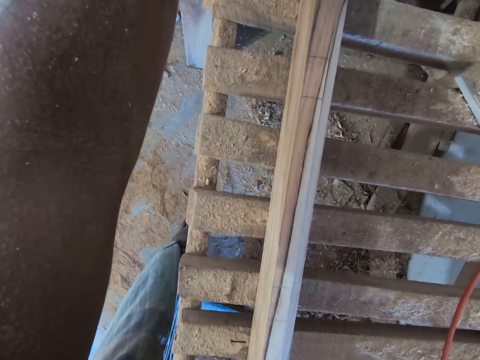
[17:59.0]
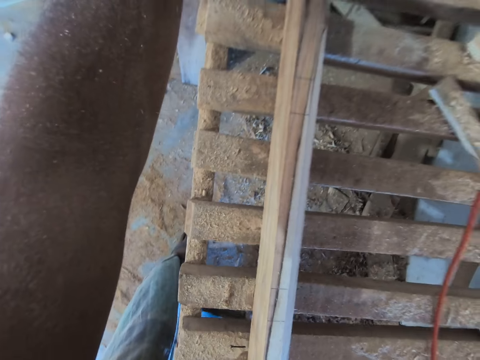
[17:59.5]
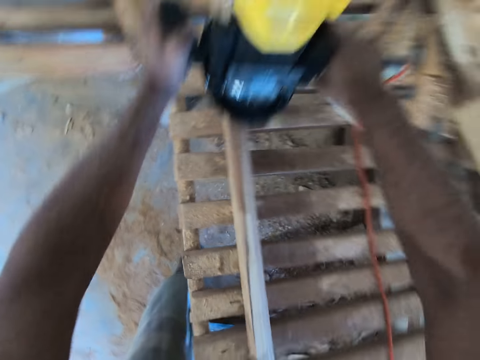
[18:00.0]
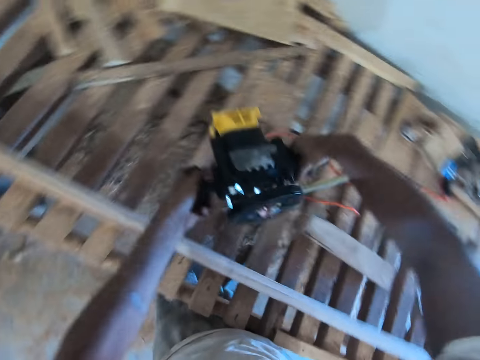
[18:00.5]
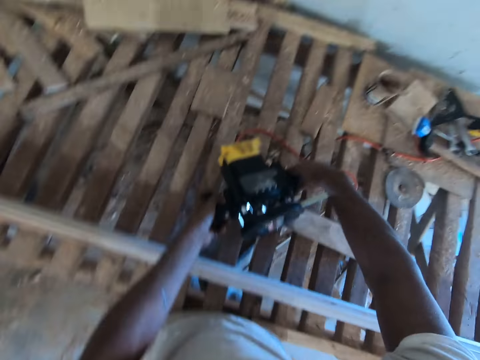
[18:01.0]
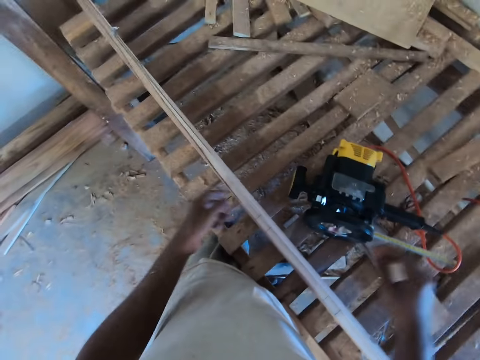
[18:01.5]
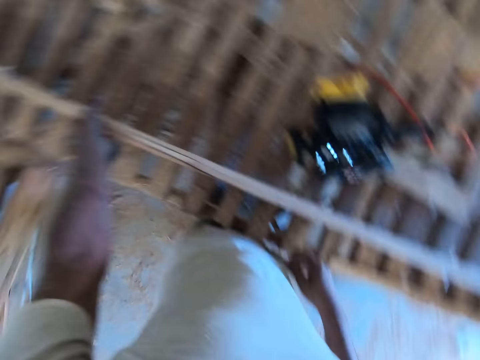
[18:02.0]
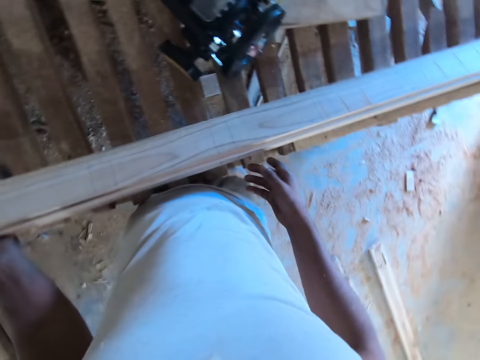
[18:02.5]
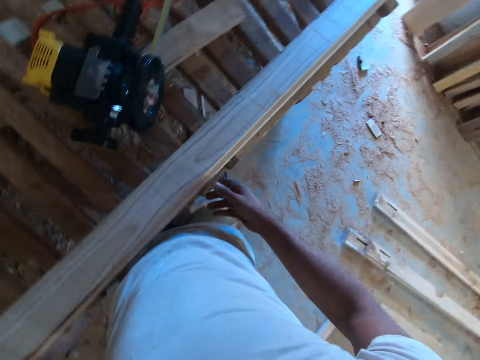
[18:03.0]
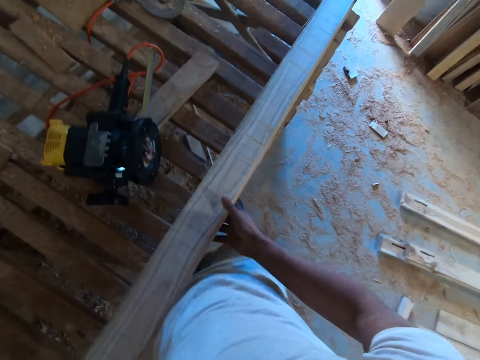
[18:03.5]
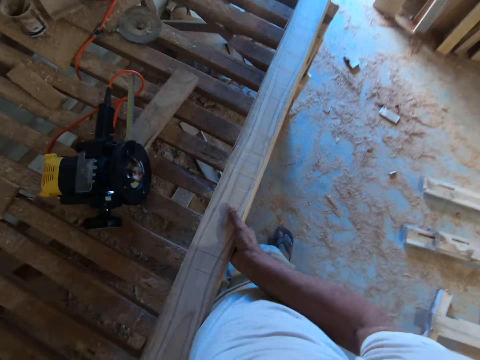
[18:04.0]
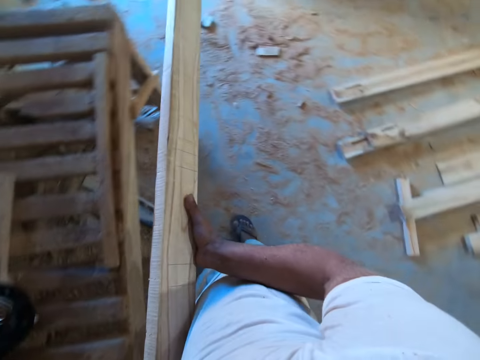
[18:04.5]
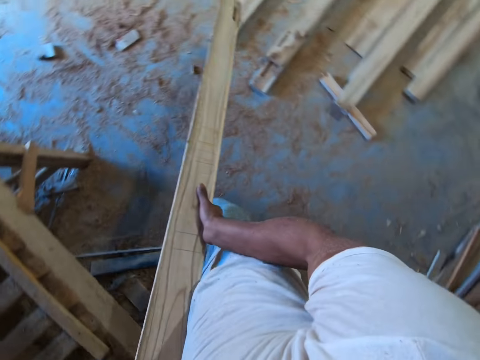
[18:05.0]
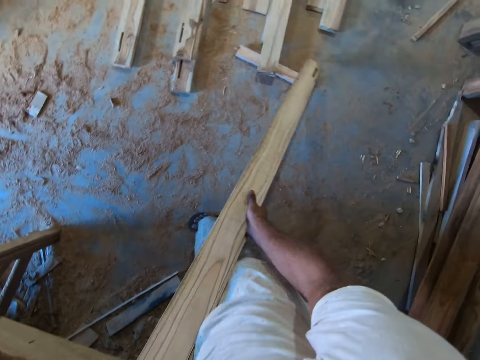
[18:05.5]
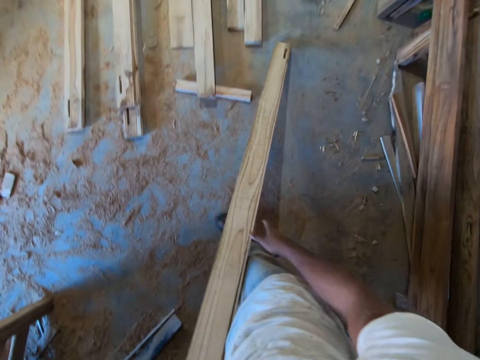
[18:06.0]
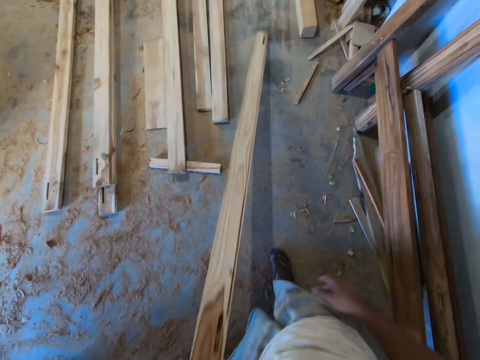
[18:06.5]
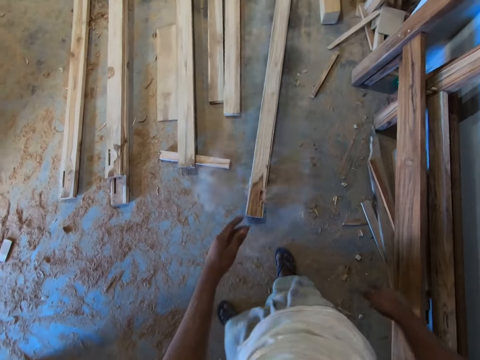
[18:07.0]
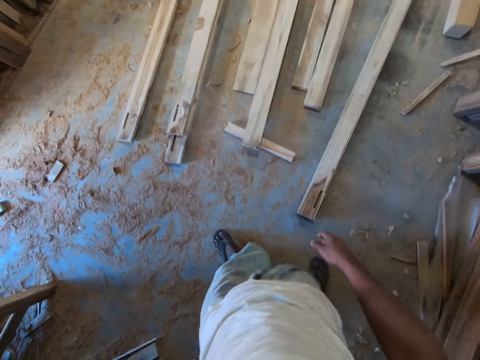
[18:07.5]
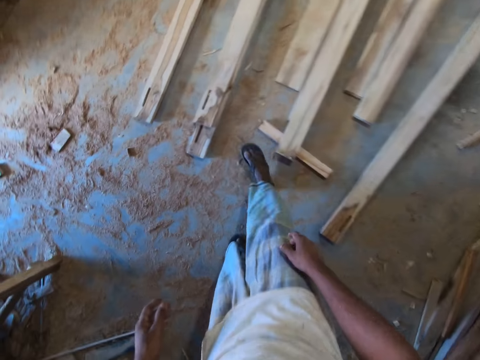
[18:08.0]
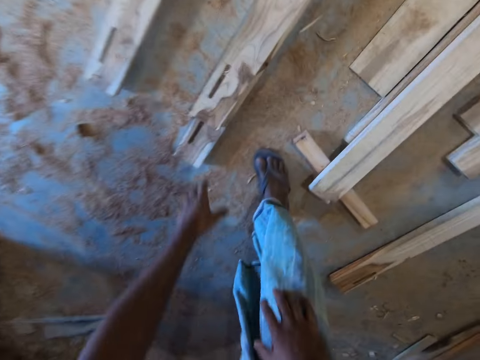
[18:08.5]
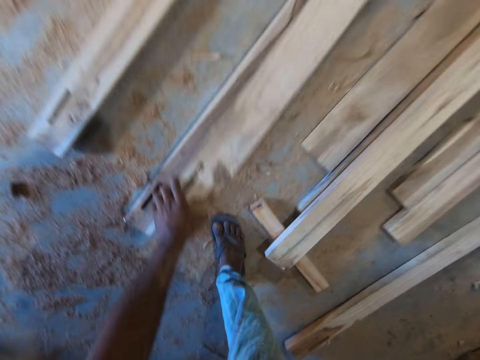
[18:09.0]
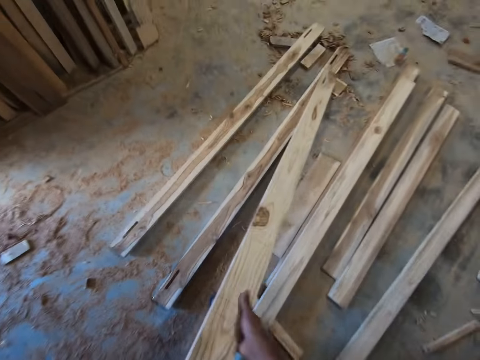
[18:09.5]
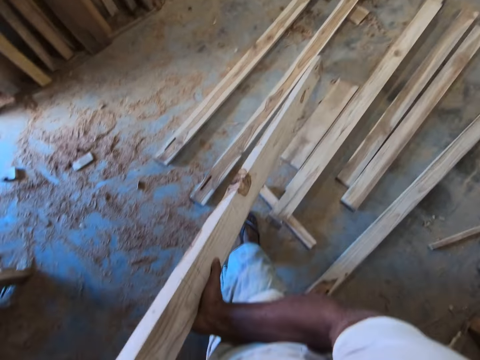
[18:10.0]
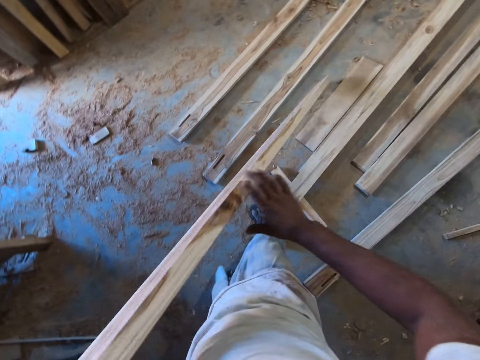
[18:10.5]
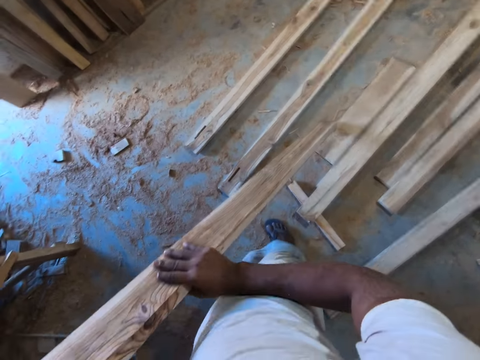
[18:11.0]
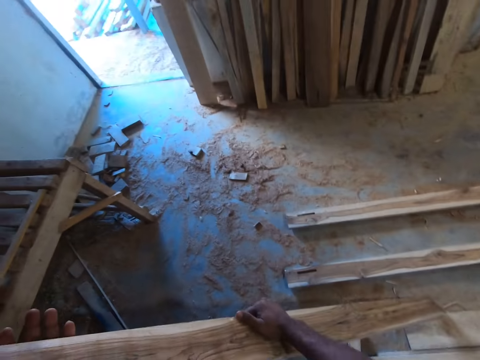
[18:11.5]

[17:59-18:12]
The camera wearer moves the electric smoothening panel or wood trimmer. He drops the wood trimmer in his hands on the table. He moves both hands. He turns the timber or piece of wood. He picks up the piece of wood on the table with both hands. He looks at the timber. He lifts the timber and pushes the timber down. He drops the piece of wood in his hands on the floor. He walks around. He picks up a piece of wood on the floor with his left hand. He pulls the timber. He holds the piece of wood in his left hand with his right hand. He pulls the timber again.

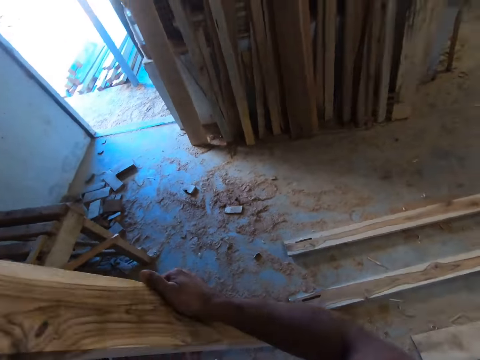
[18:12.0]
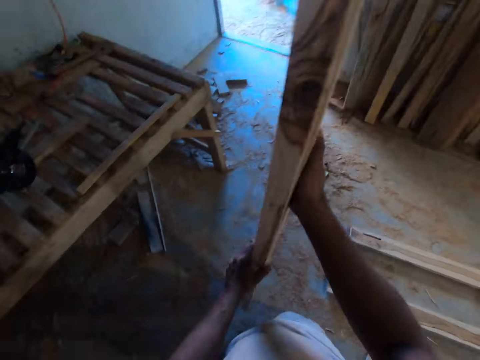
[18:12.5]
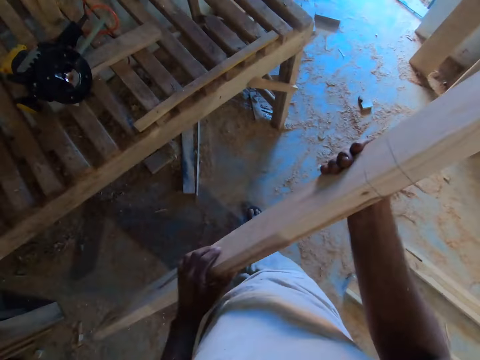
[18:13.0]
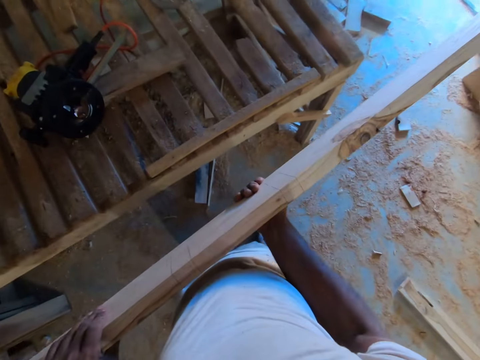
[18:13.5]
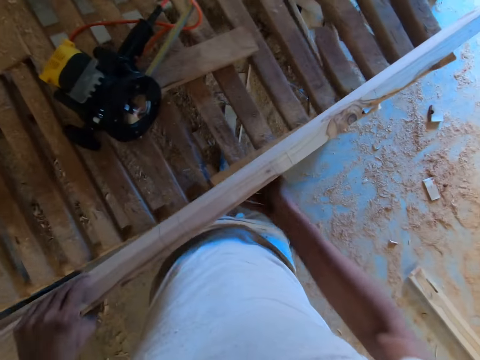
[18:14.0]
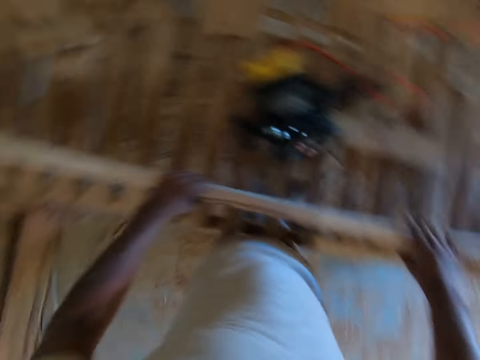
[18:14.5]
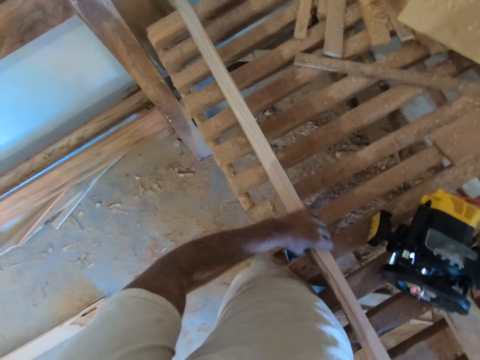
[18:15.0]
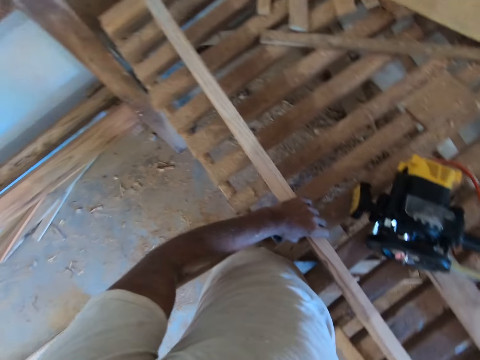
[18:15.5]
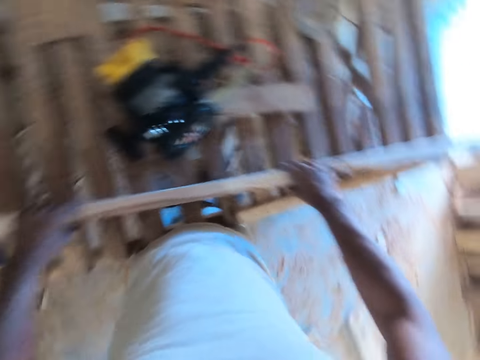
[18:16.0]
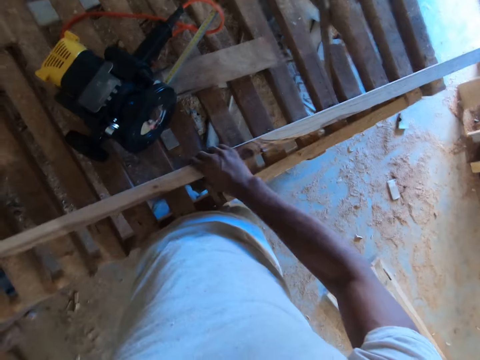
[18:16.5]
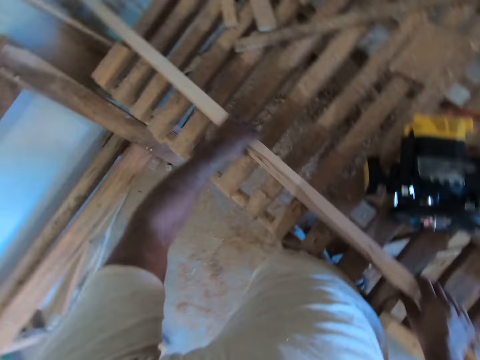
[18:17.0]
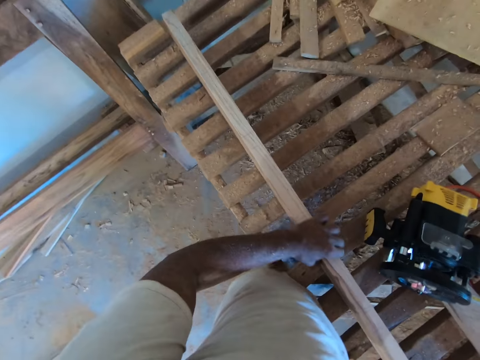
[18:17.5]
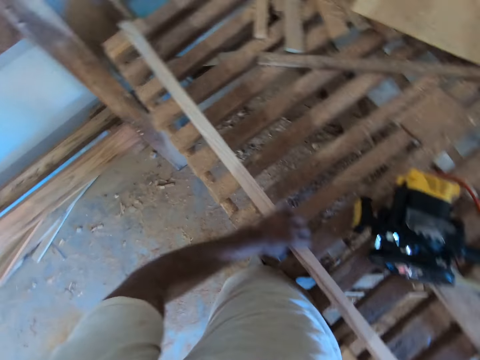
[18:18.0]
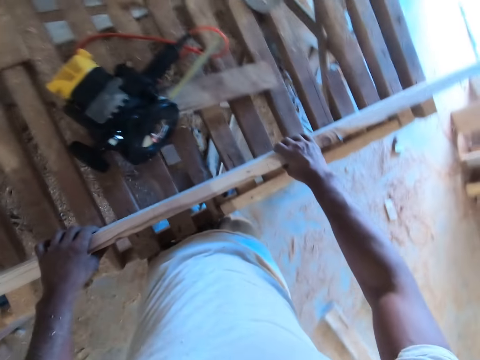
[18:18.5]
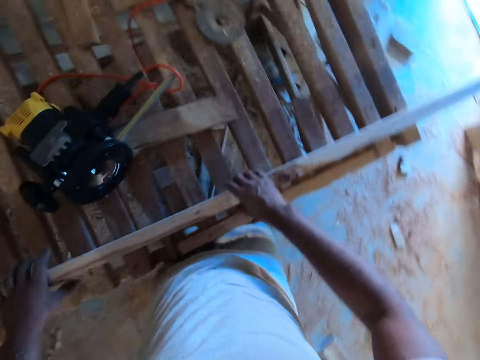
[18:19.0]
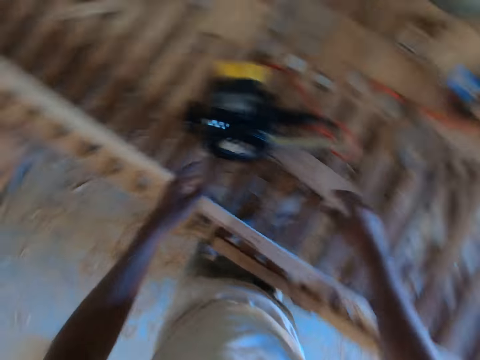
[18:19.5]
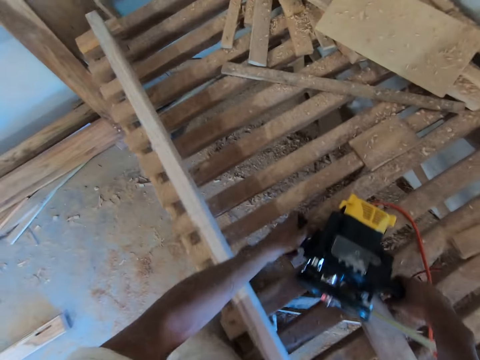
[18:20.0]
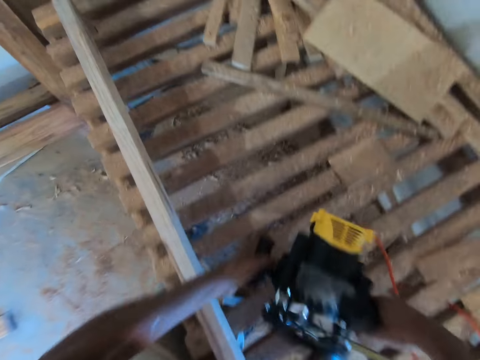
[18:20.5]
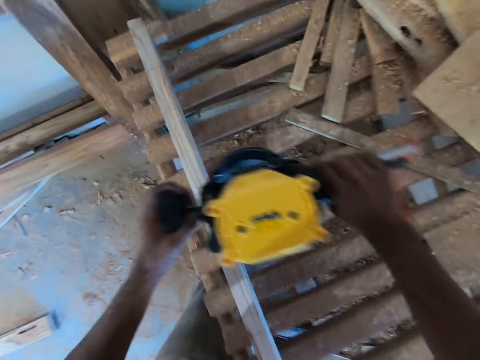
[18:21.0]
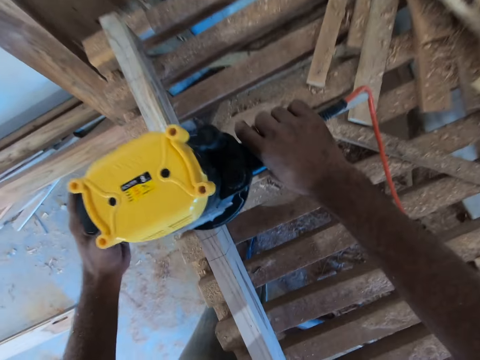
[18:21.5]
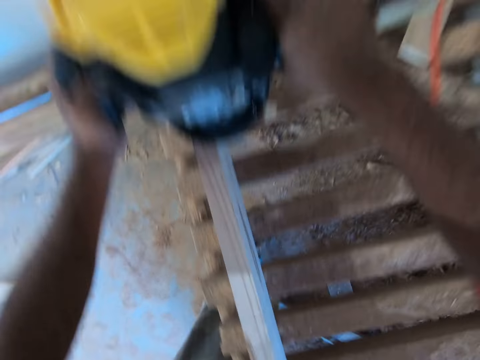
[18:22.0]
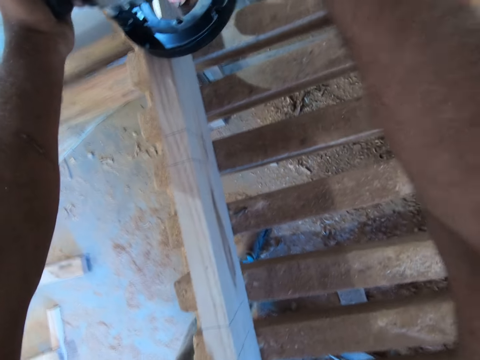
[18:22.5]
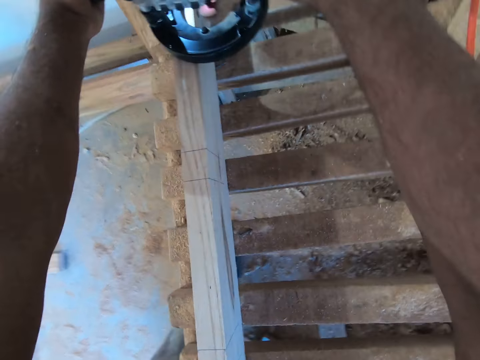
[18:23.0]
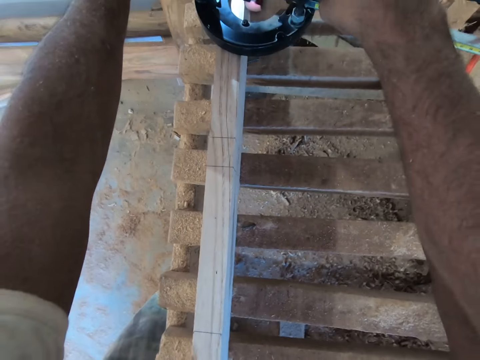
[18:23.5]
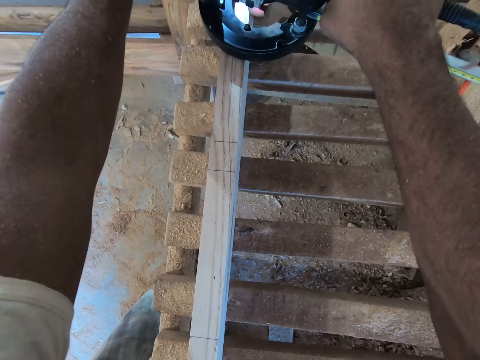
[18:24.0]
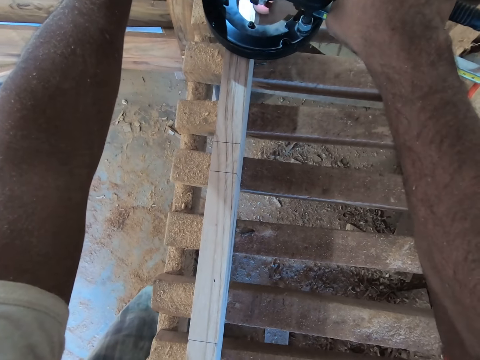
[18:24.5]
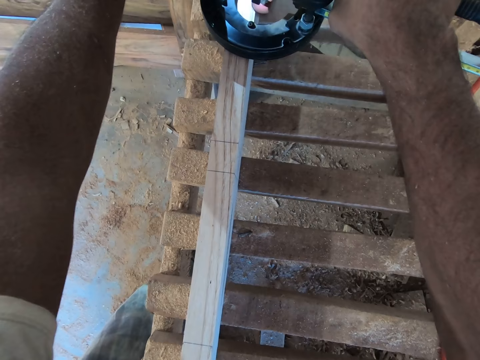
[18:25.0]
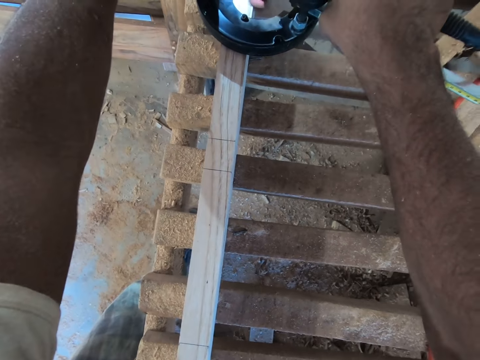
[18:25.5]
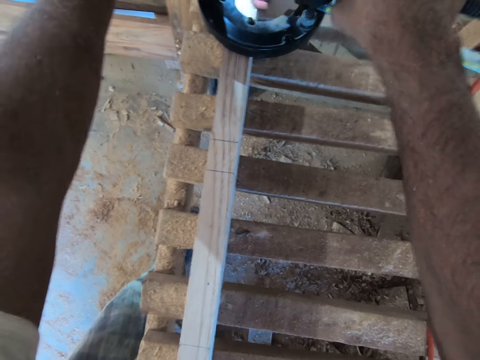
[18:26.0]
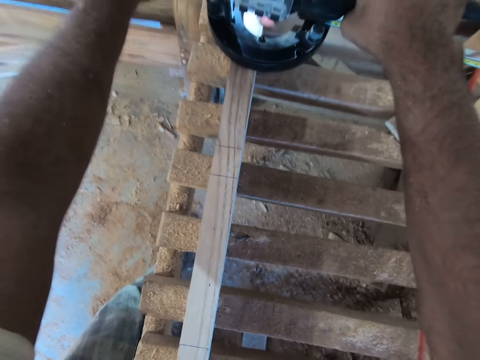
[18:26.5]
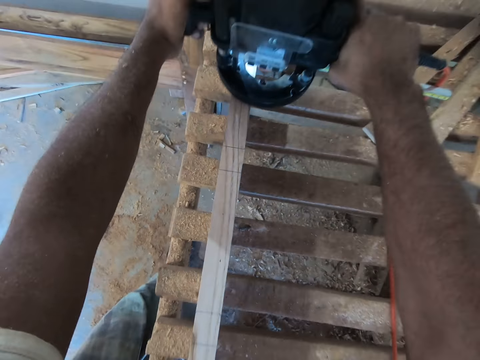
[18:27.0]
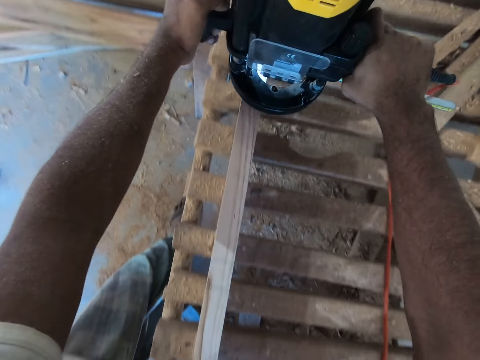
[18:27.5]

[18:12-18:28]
The camera wearer lifts the timber. He makes a step. He drops the piece of wood in his hands on the table. He puts the timber on the rack. He holds the plank of wood on the wooden frame with his right hand. He holds the wood router on the wooden frame with both hands. He lifts the wood router from the wooden frame with both hands. He places the wood router on the plank of wood on the wooden frame with both hands. He sands the timber. He cuts a part of the plank of wood on the wooden frame with the wood router in both hands.
